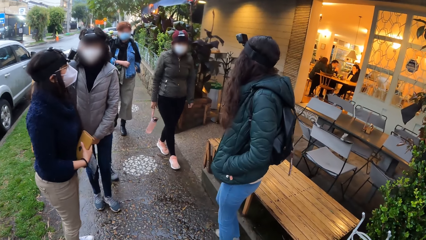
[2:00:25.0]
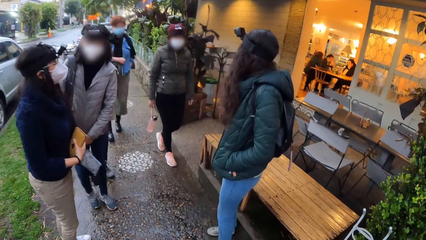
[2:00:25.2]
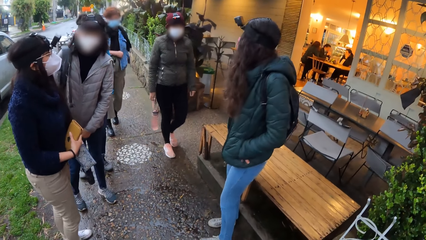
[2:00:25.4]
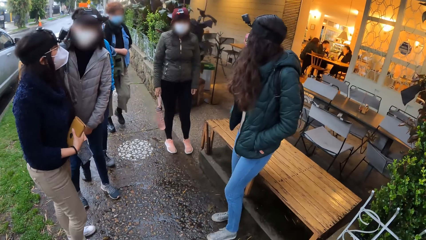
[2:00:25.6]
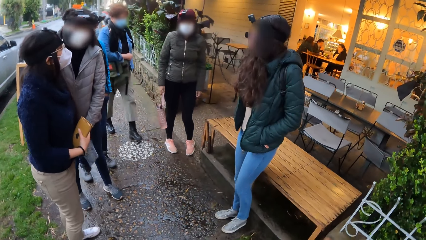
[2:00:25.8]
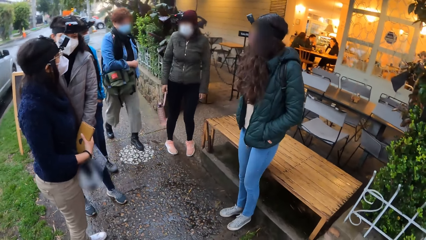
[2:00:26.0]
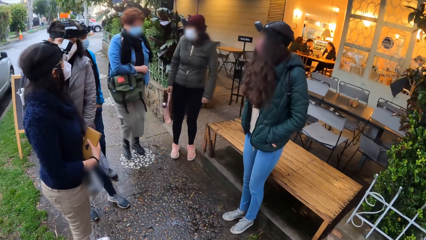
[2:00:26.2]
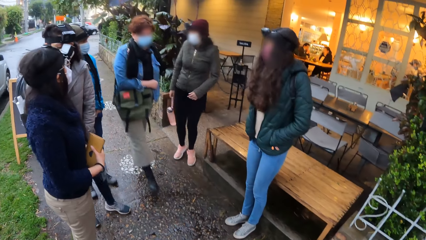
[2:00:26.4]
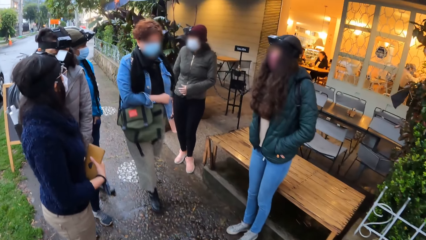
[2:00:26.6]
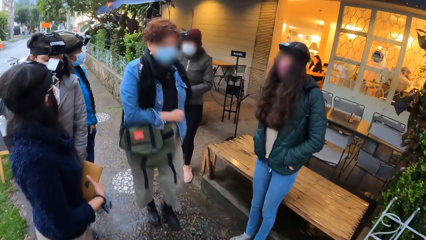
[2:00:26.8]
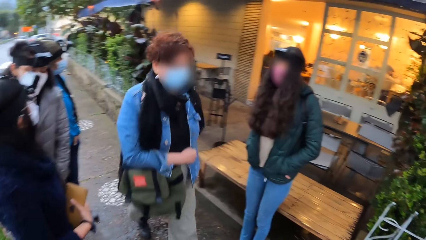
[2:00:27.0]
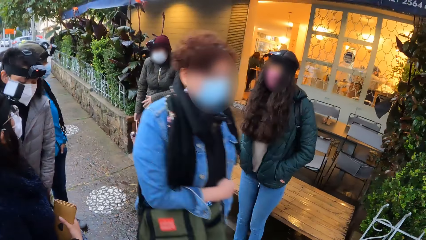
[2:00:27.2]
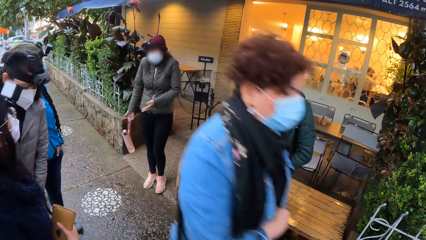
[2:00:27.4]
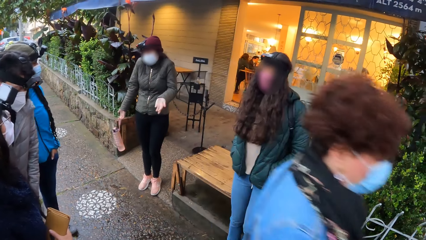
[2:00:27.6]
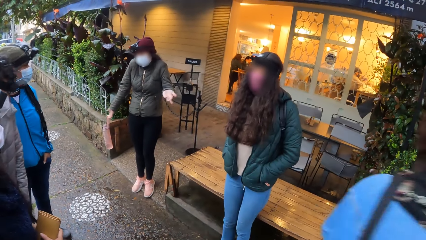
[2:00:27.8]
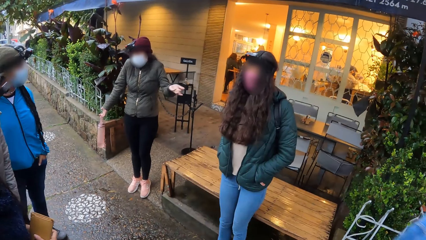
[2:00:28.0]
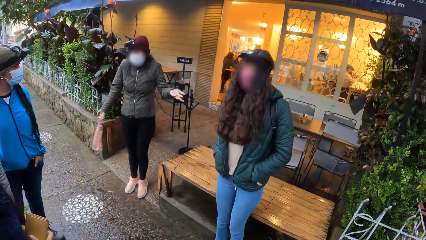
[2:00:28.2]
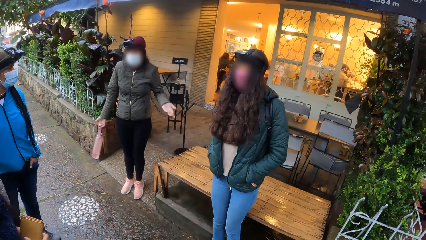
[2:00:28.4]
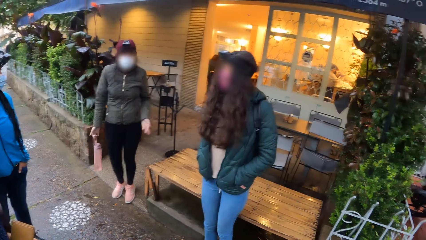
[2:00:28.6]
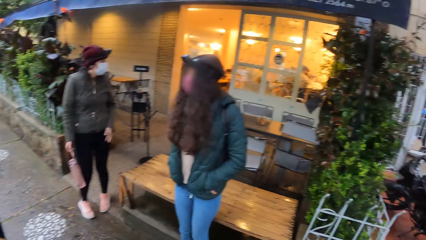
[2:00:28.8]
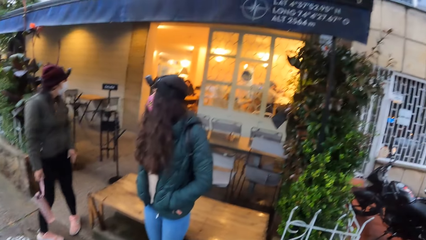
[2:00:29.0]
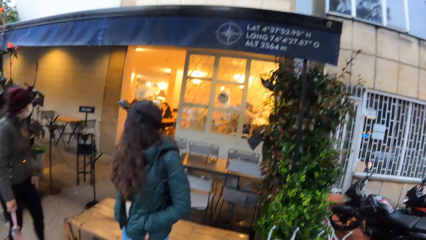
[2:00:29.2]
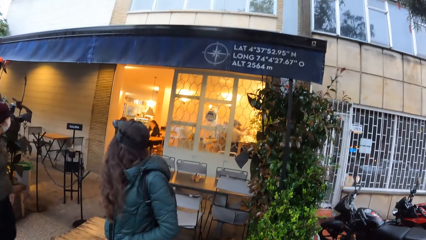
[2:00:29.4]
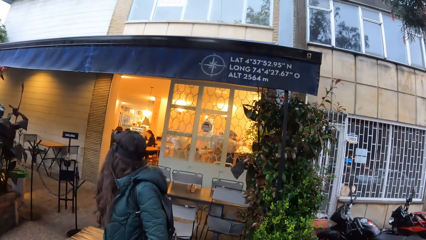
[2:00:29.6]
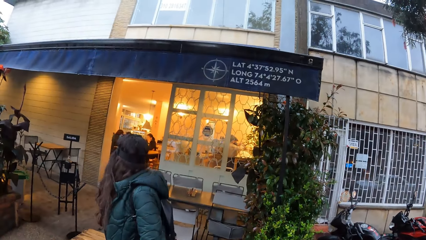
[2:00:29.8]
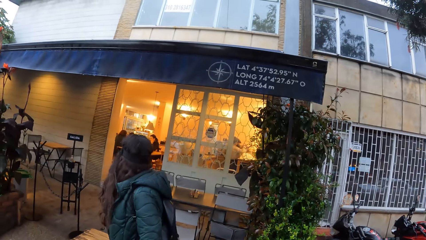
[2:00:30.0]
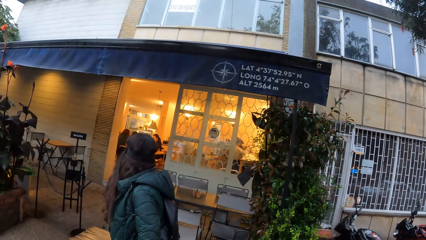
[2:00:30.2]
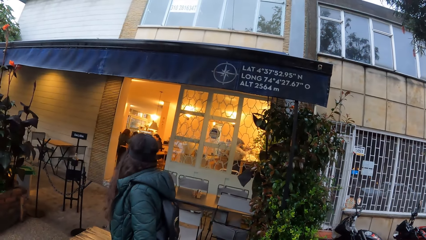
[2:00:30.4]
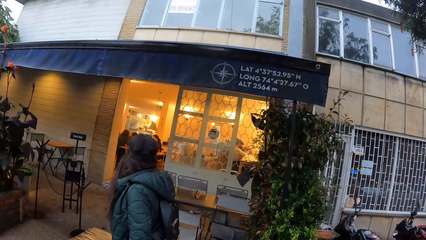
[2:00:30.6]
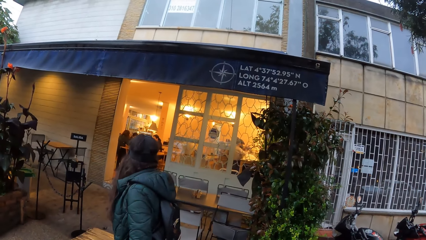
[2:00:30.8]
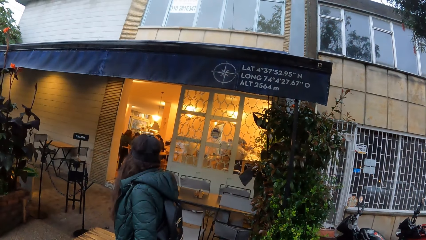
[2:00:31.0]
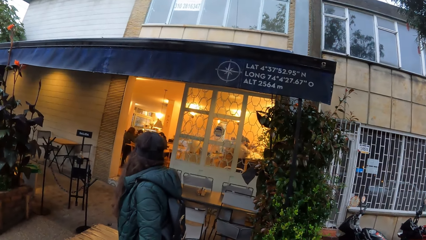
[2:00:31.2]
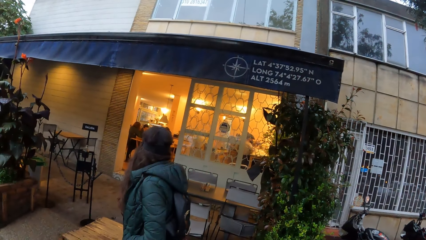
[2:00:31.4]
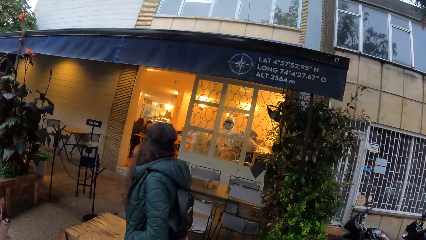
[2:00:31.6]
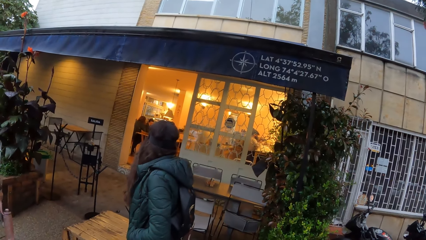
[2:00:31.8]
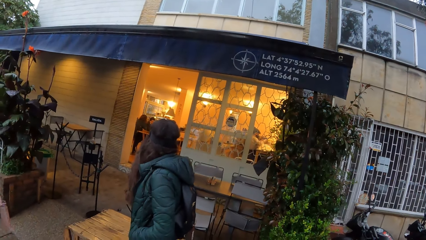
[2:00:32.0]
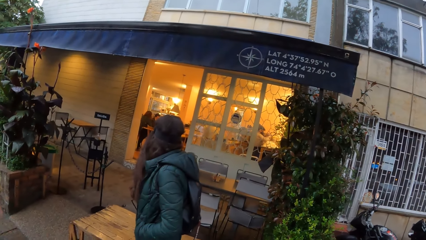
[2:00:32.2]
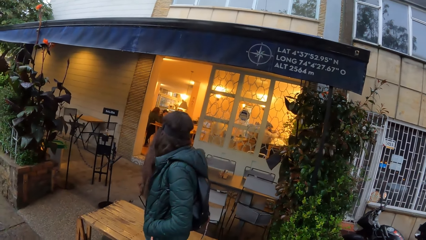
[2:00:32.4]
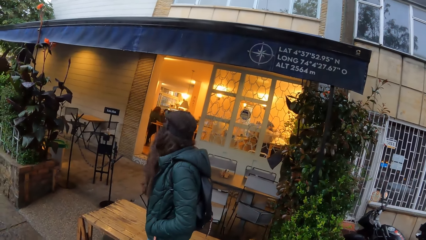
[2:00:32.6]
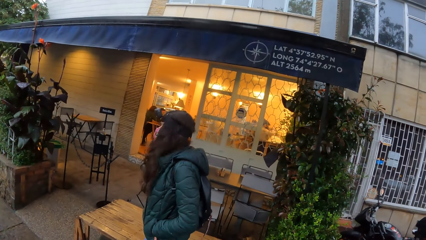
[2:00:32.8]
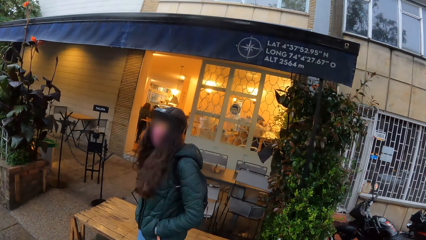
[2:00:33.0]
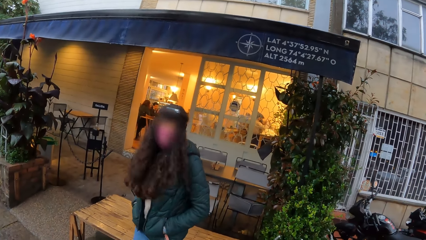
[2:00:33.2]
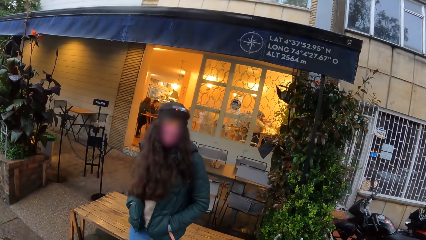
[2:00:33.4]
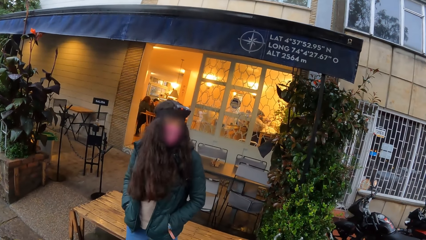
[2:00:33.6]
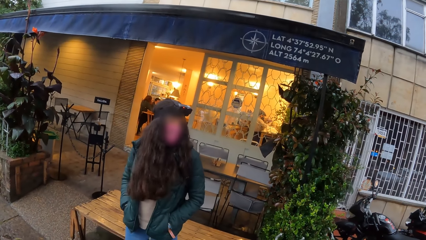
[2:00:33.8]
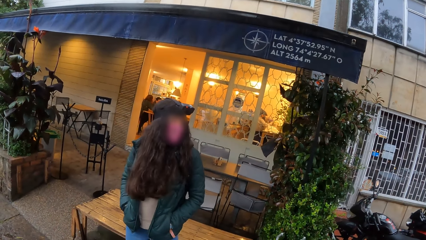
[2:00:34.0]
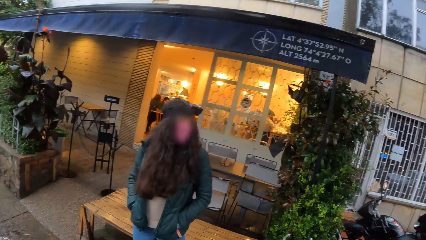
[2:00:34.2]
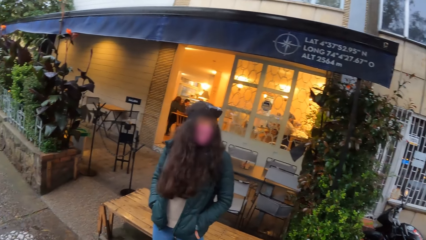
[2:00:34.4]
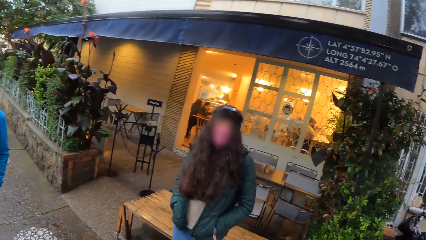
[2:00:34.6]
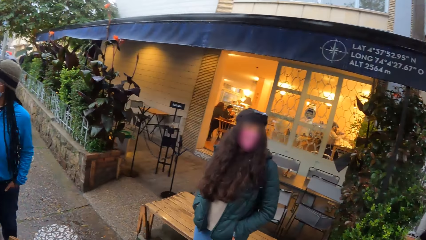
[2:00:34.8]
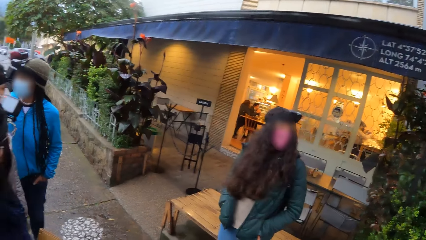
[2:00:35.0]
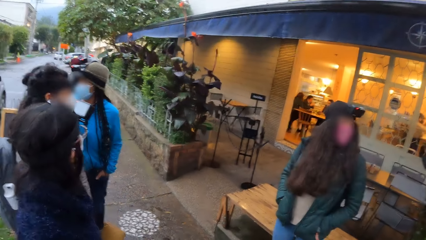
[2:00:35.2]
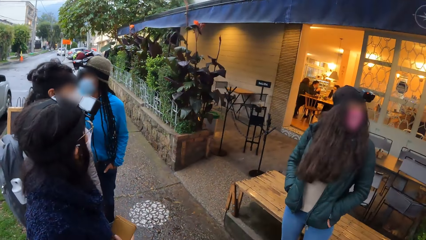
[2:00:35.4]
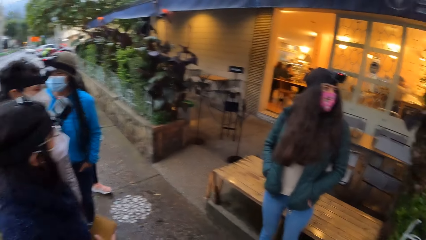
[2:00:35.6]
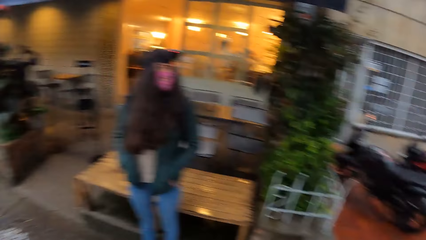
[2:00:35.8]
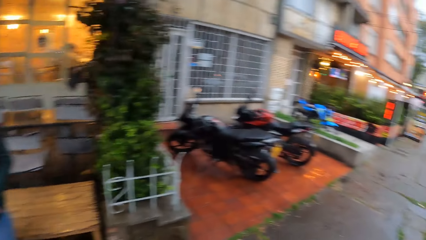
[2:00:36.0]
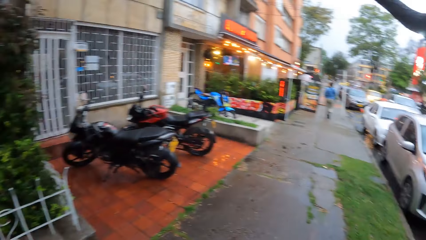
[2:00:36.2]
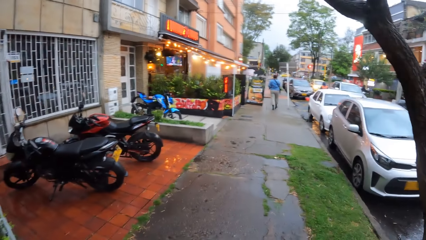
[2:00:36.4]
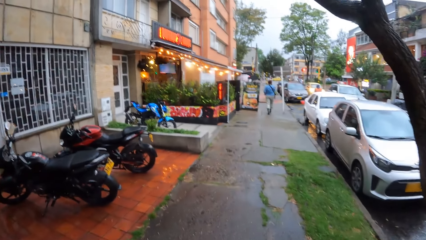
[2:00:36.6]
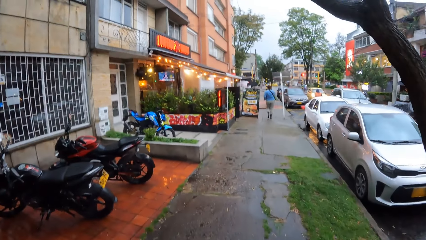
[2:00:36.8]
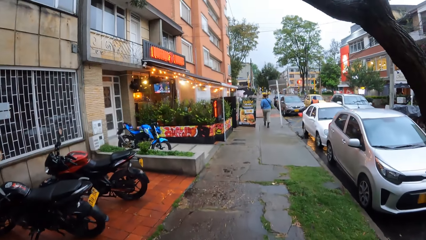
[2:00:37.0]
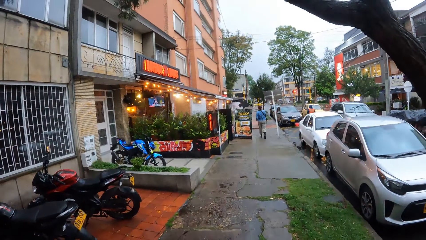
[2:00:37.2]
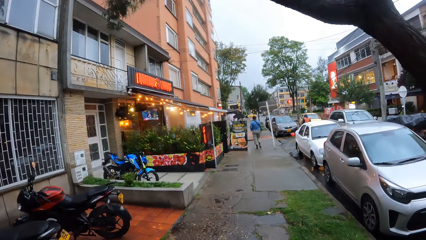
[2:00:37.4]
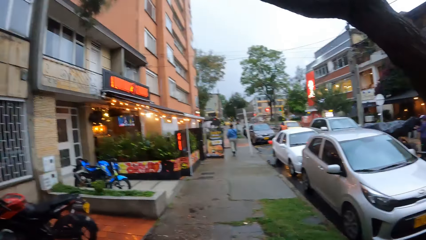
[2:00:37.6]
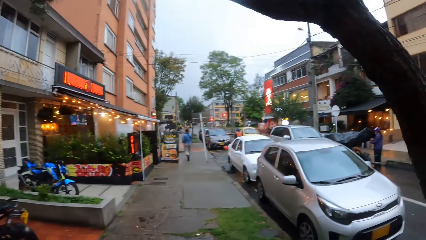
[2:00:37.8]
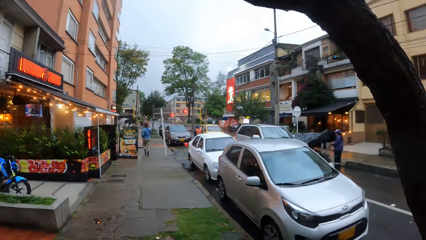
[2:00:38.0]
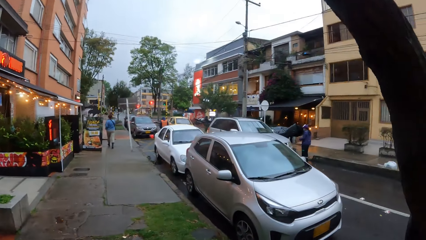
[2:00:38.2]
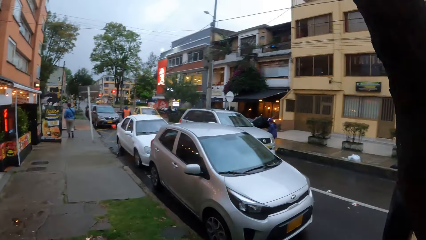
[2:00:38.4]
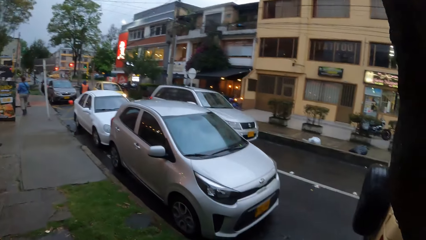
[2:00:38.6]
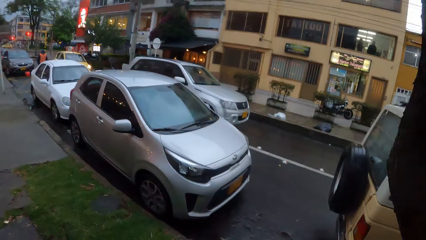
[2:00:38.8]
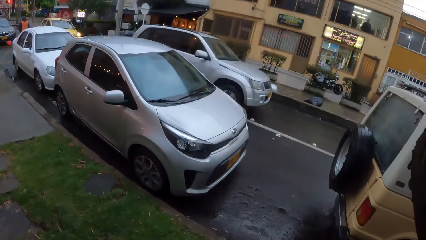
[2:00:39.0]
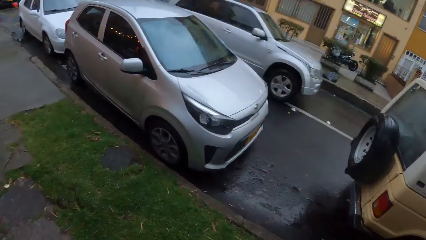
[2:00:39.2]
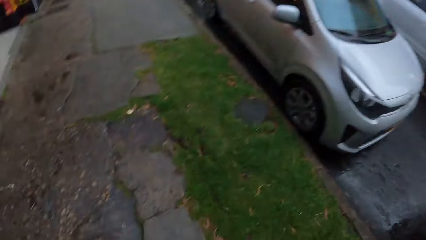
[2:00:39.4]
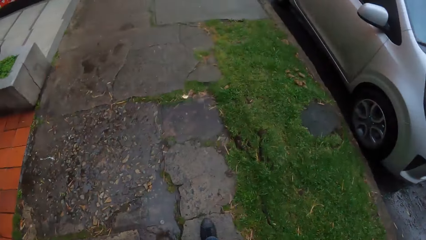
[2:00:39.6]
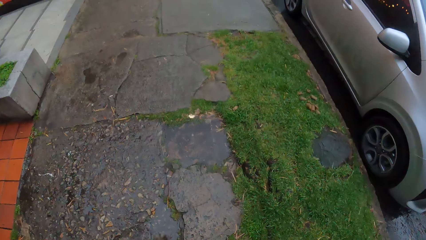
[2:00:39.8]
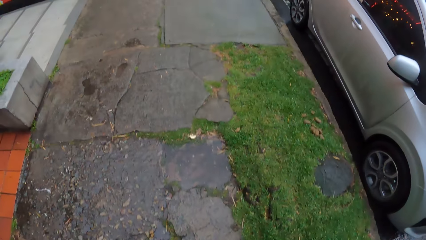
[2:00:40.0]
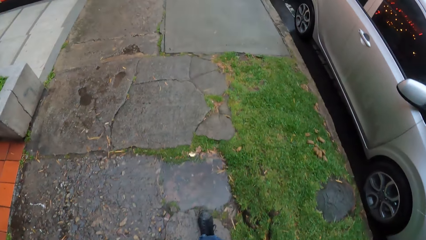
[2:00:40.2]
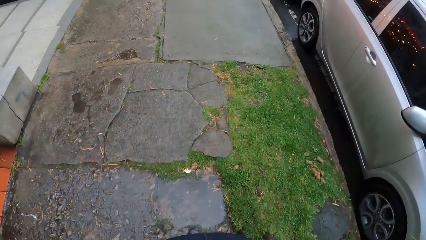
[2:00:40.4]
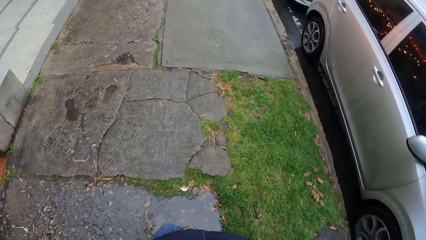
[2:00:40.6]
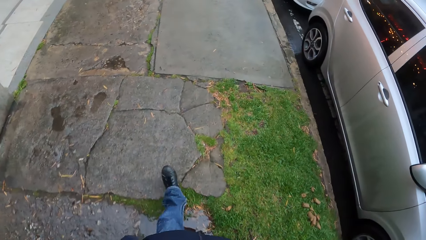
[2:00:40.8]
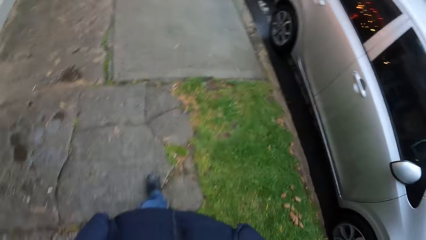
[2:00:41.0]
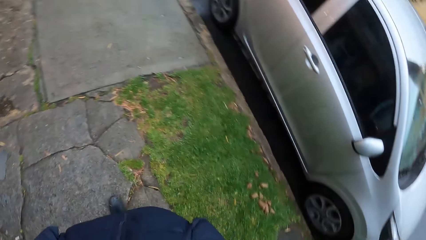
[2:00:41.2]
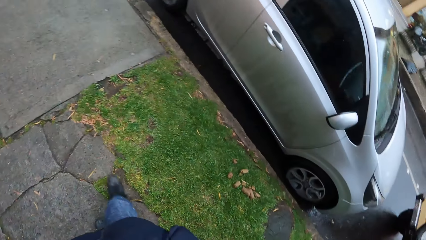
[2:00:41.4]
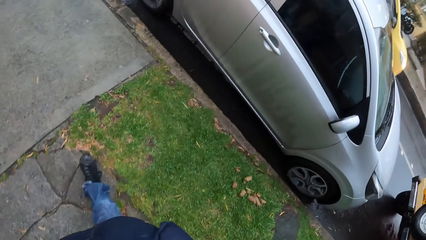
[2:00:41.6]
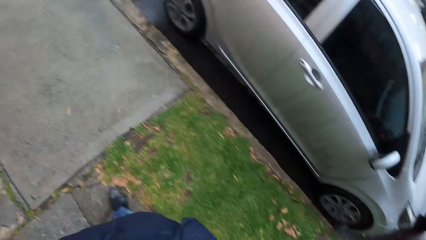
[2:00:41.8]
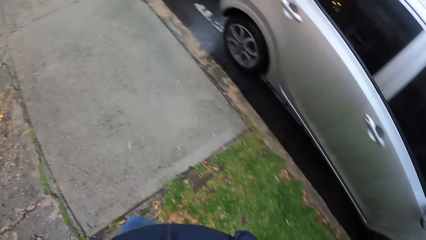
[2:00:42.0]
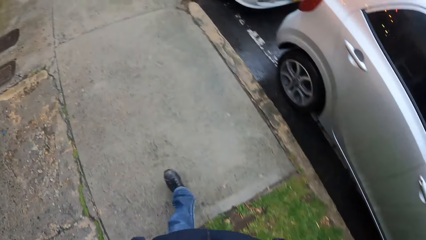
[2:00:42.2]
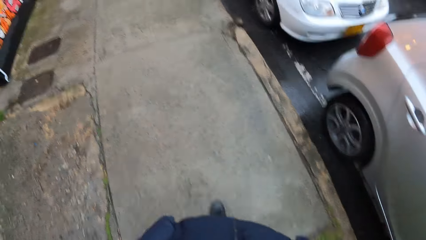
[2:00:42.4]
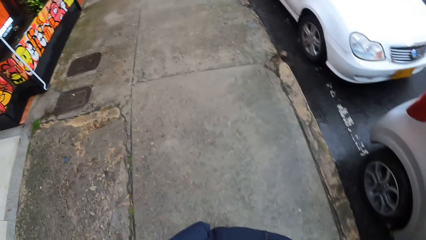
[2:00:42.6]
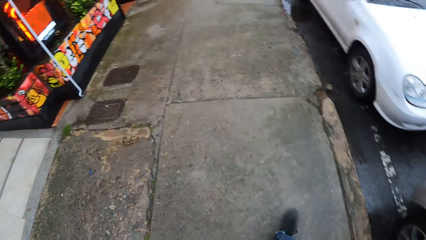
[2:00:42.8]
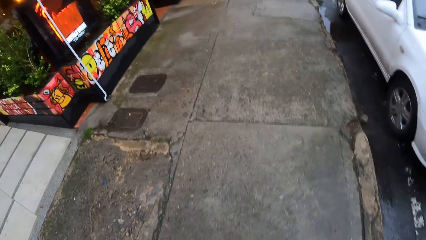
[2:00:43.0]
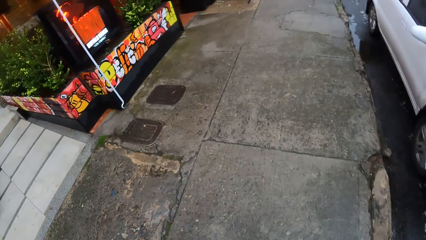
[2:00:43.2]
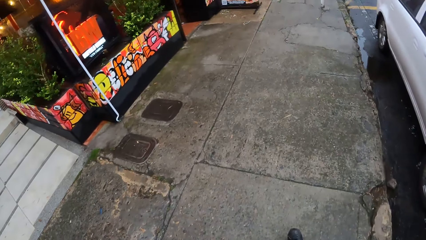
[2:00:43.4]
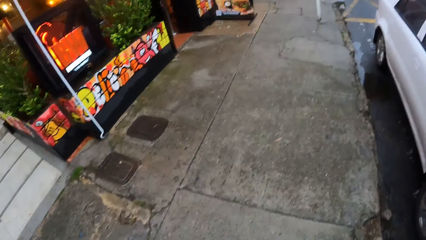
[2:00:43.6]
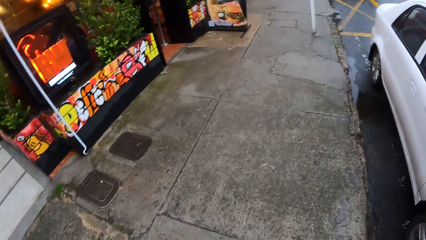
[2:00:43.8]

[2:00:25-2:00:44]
The woman converses with the camera wearer and the group of people. The camera wearer walks along the road with the group of people.
